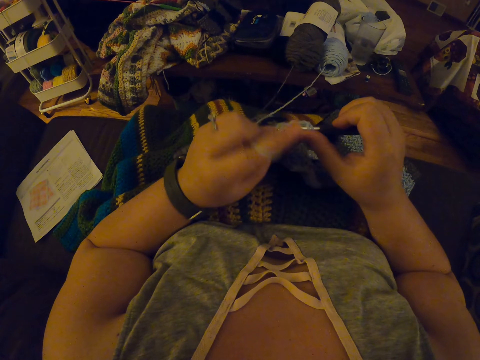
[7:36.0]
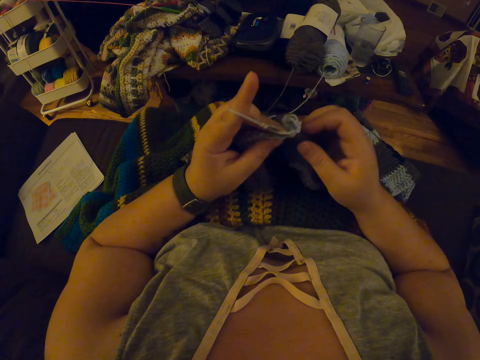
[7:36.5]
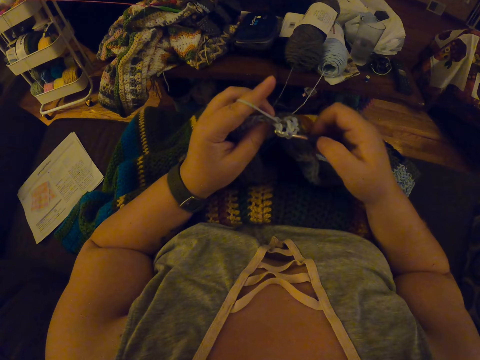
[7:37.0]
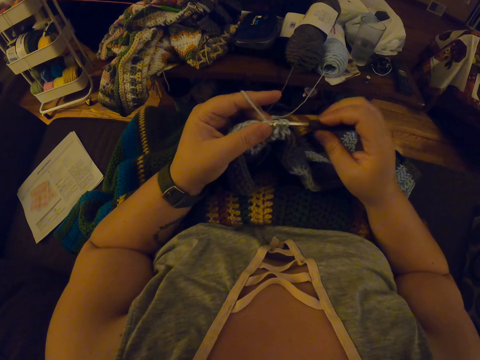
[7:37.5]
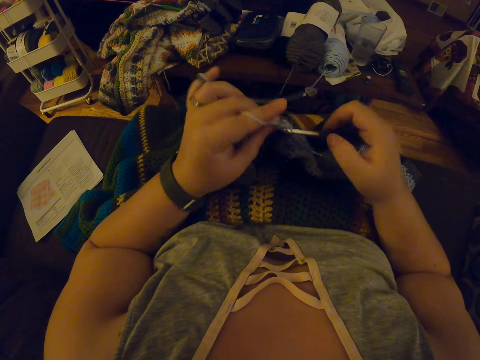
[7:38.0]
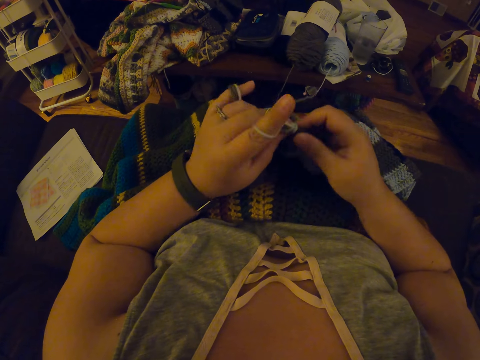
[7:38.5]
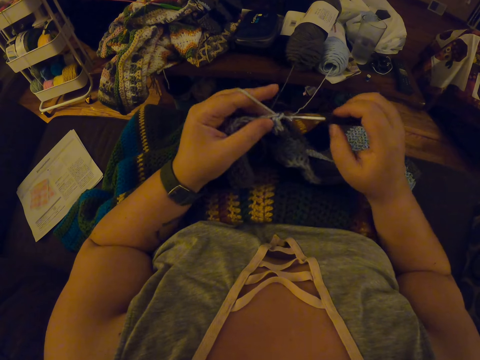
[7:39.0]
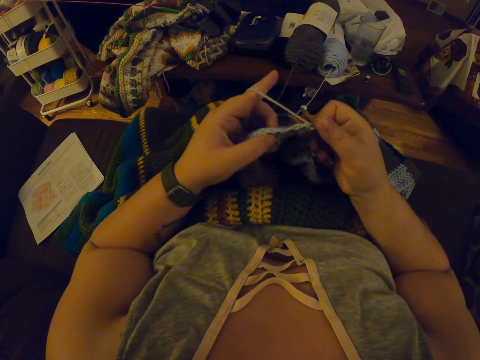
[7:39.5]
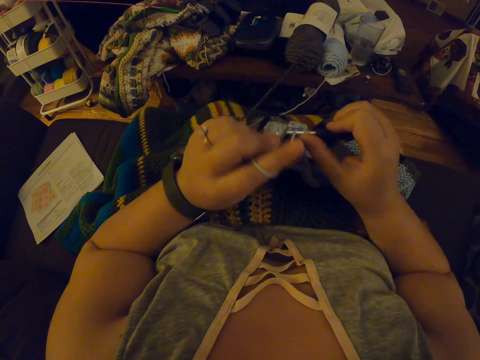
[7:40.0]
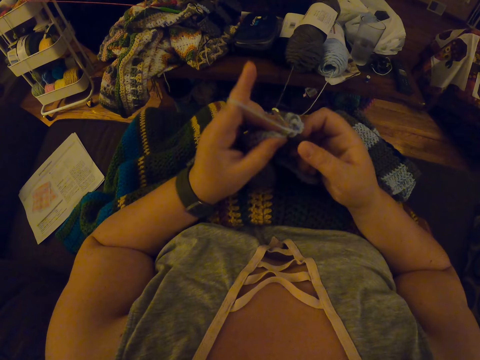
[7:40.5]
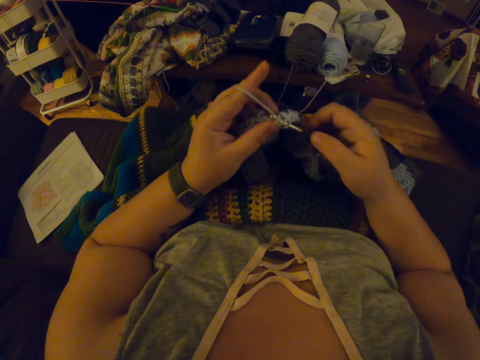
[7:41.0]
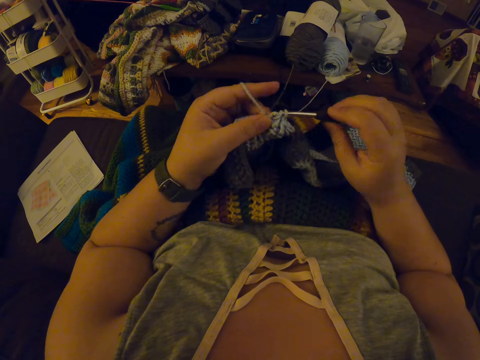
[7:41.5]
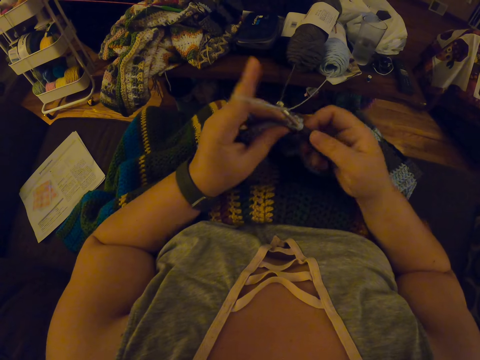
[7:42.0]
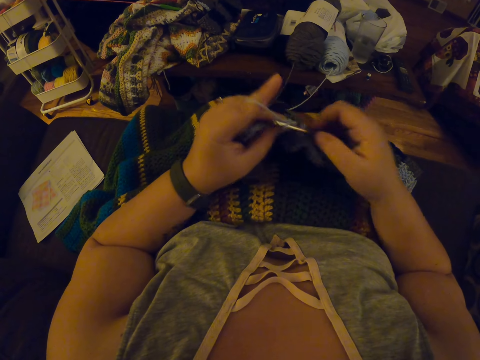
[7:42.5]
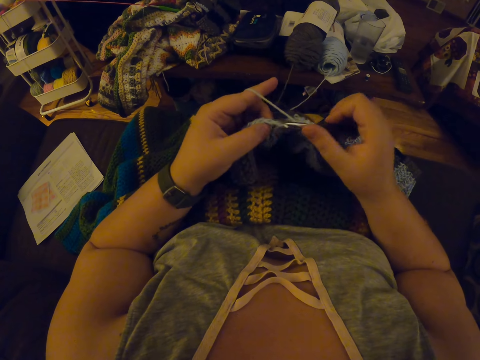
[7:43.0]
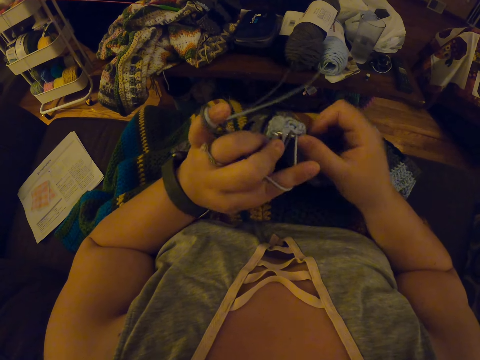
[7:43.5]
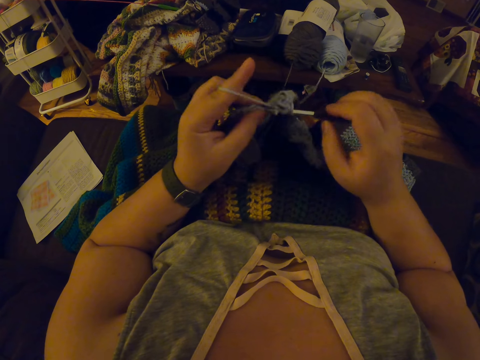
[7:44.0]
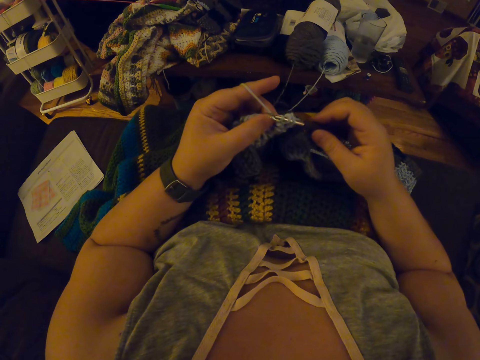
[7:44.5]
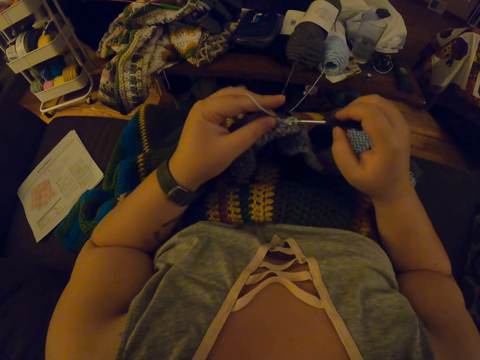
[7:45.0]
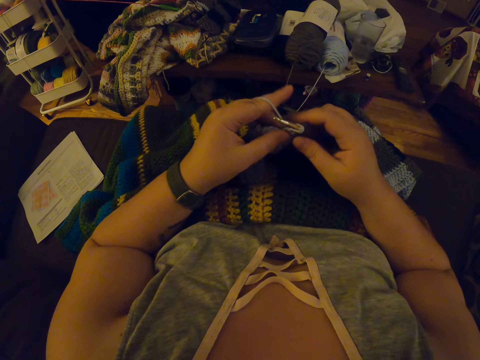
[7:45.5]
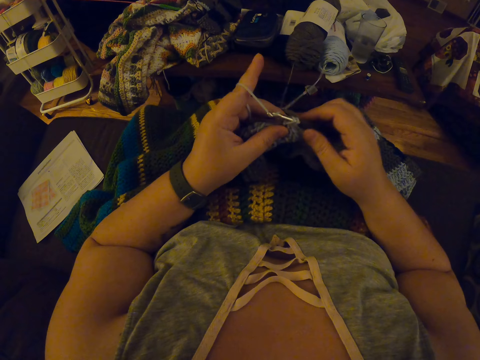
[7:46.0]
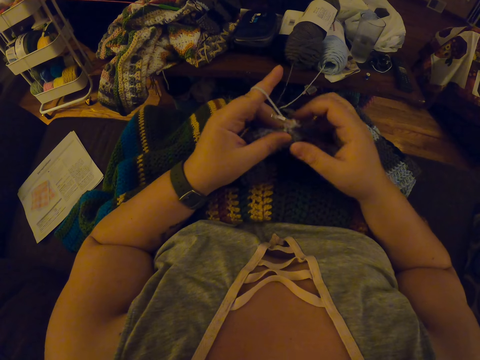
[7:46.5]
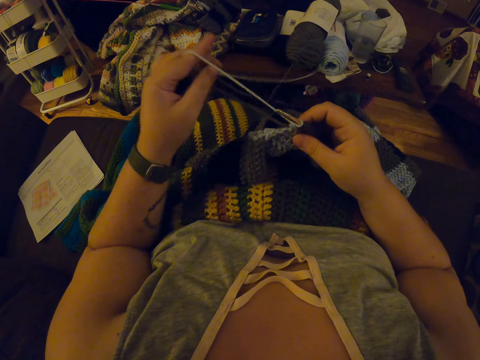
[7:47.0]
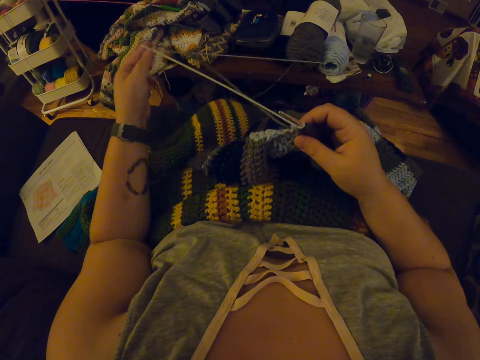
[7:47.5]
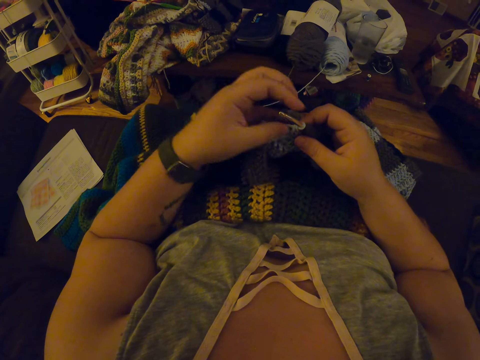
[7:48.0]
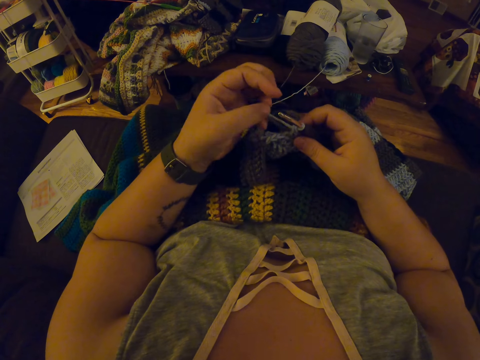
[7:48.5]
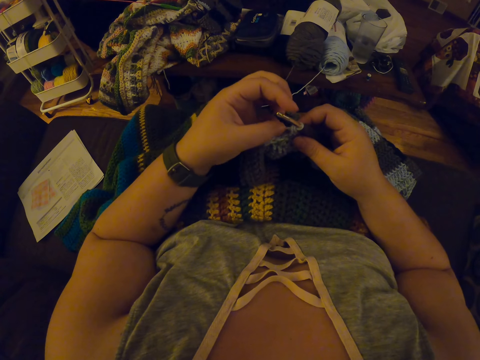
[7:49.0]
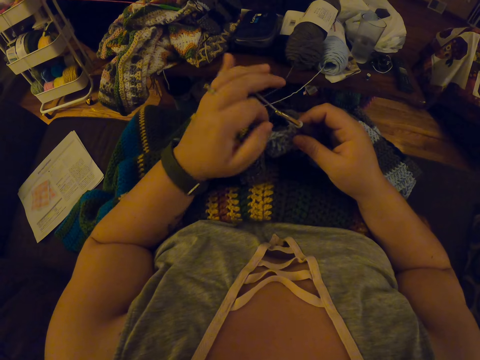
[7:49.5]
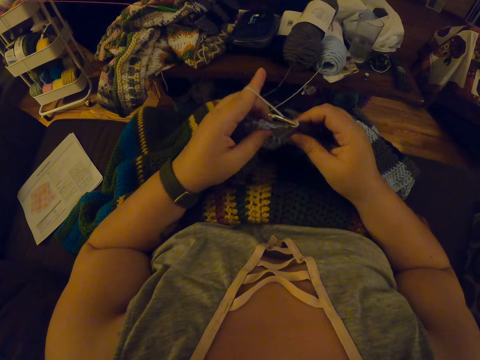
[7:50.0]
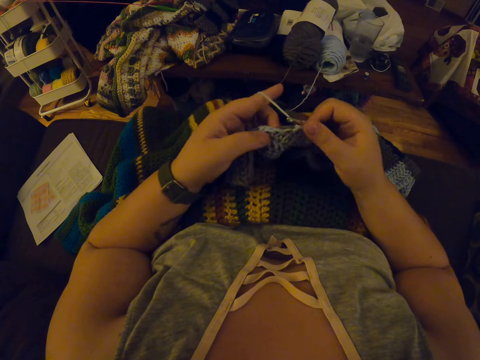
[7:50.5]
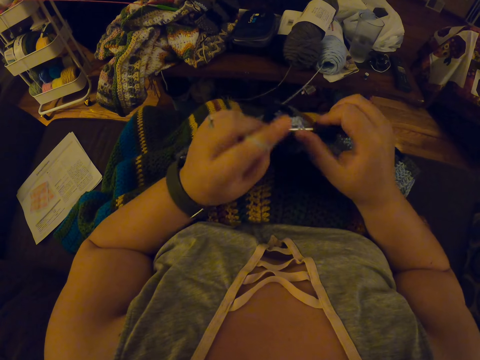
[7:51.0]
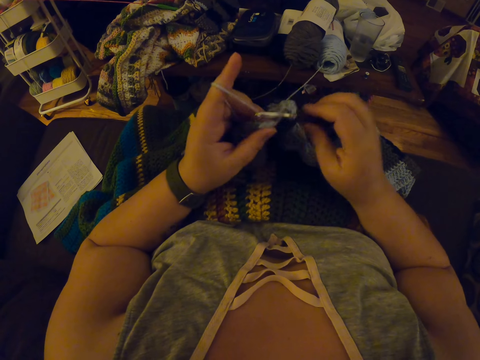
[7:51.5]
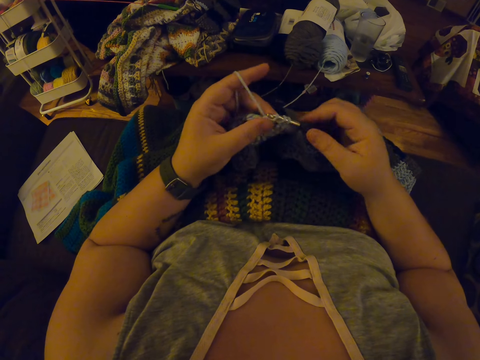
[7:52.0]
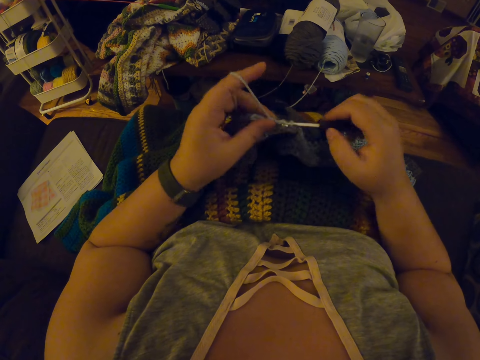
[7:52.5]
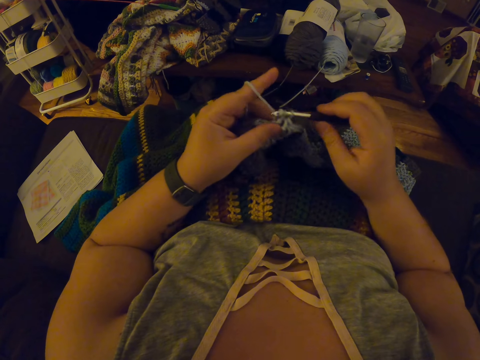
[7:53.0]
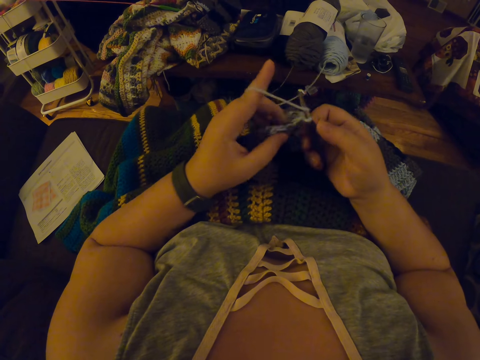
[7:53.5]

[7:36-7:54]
The camera wearer straightens the yarn with her left hand. She twists the yarn around her left hand again. She continues crocheting with the yarn.

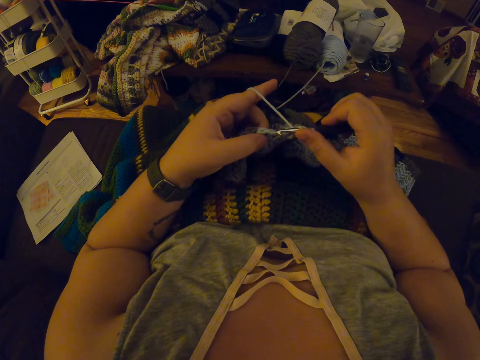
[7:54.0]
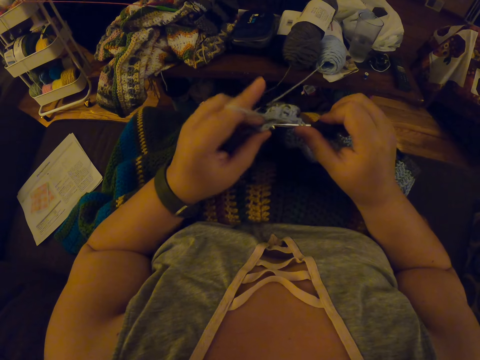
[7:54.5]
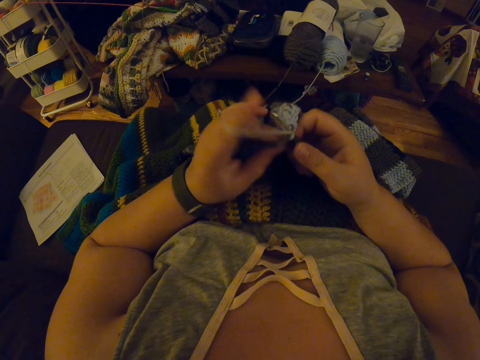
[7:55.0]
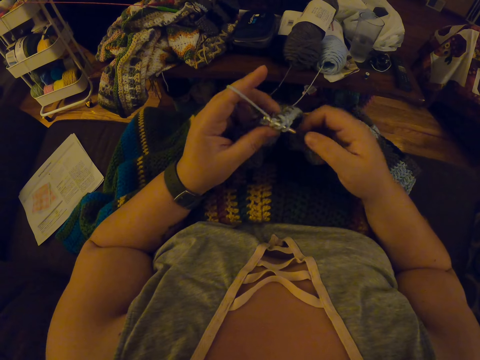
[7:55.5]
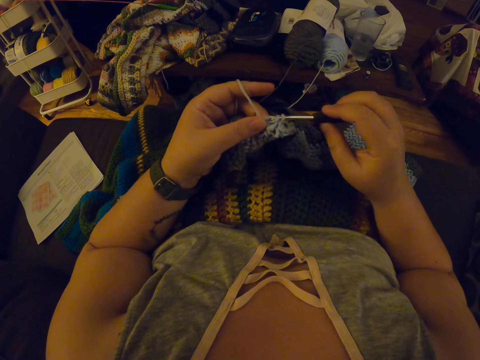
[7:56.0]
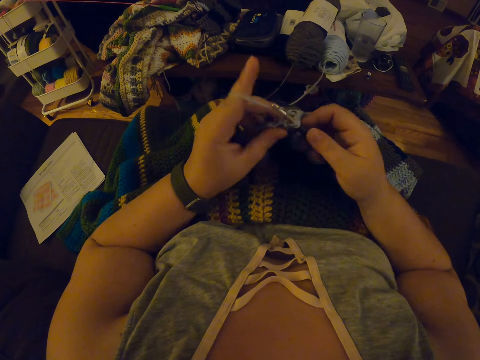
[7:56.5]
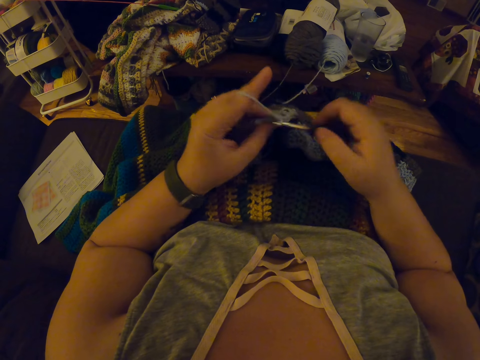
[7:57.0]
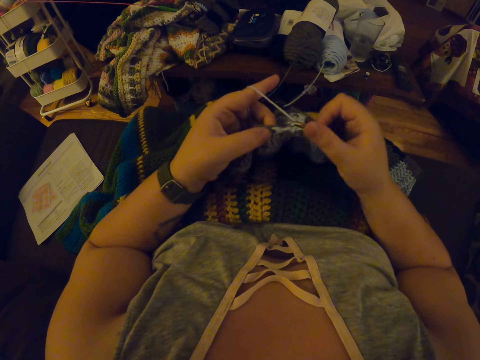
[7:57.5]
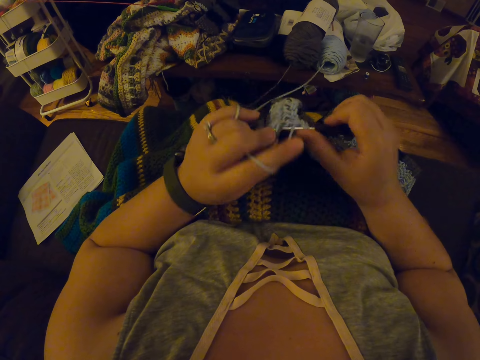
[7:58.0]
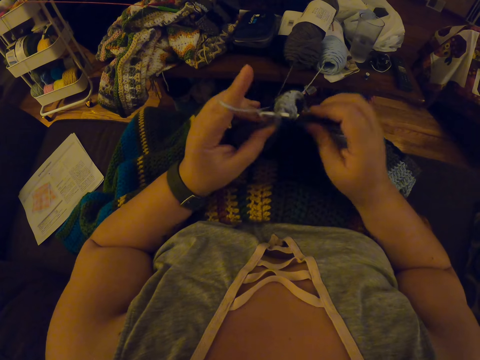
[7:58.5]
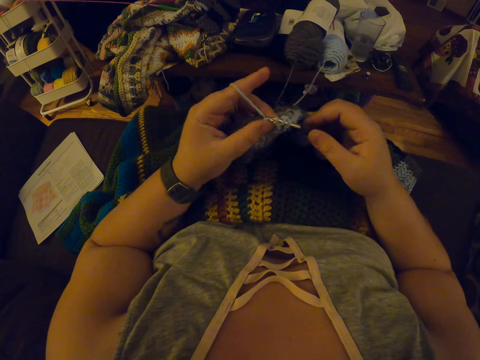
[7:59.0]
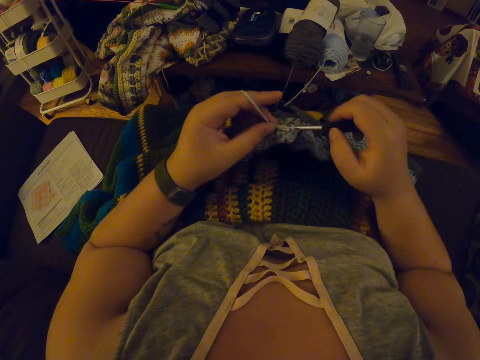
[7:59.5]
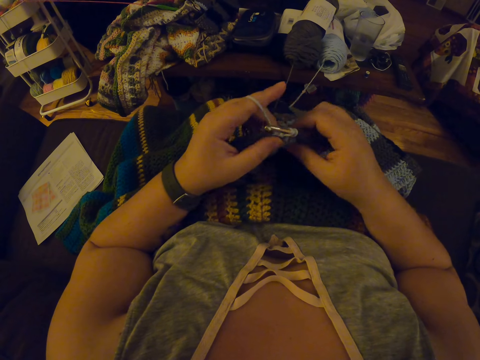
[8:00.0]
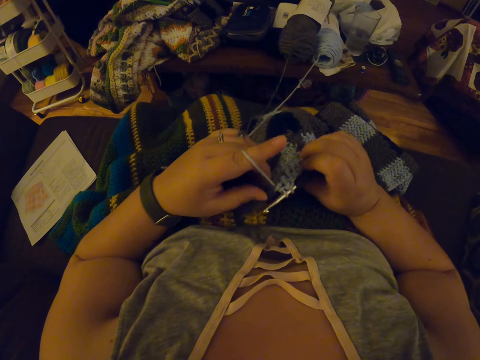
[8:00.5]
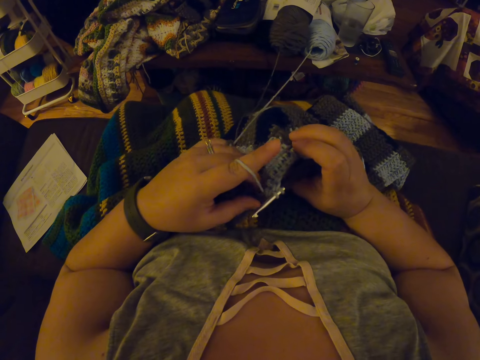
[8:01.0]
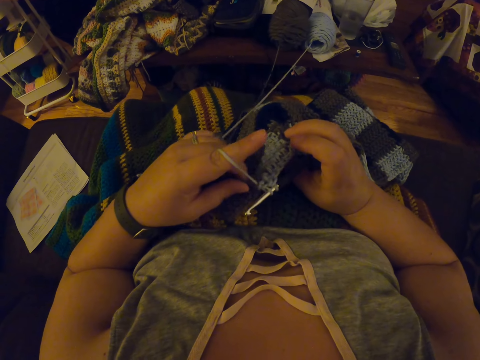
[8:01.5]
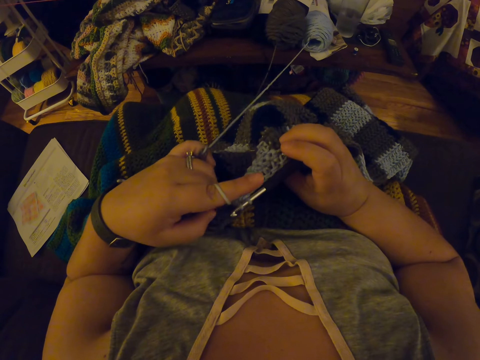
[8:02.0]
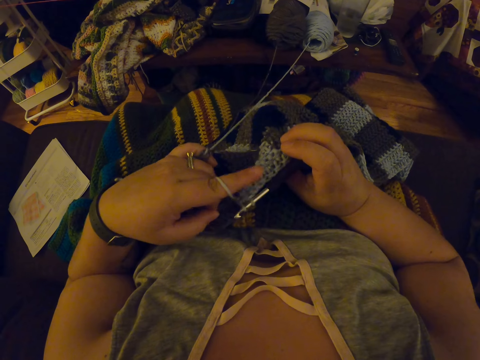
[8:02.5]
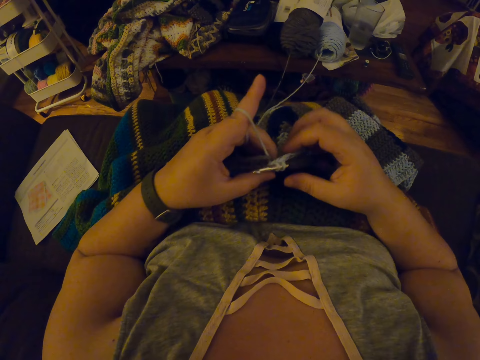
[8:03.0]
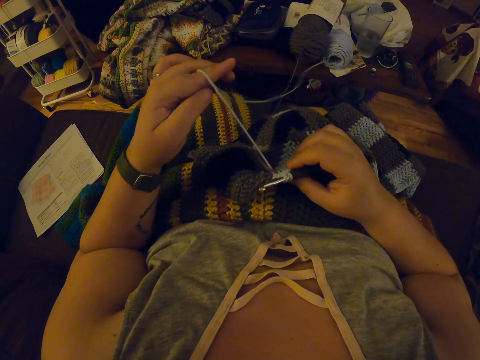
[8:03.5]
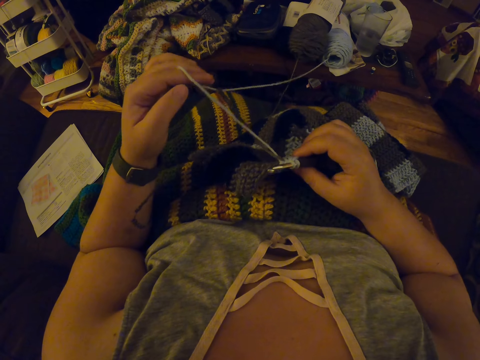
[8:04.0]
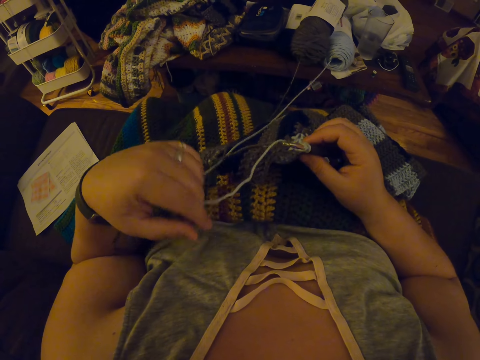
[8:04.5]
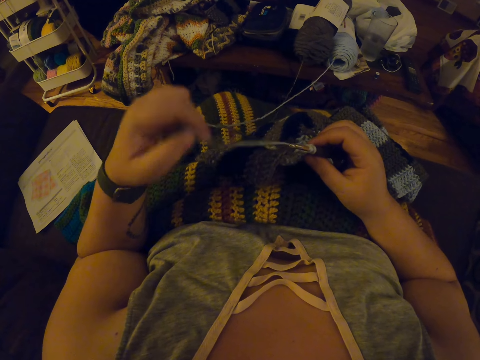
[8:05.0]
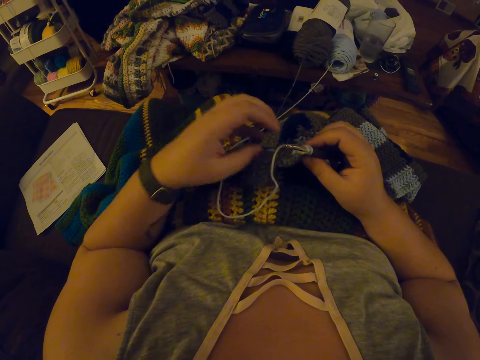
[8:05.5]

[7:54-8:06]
The camera wearer pulls the yarn inside the fabric with her left hand. She straightens the yarn with her left hand. She drops the yarn in her left hand on her lap.
